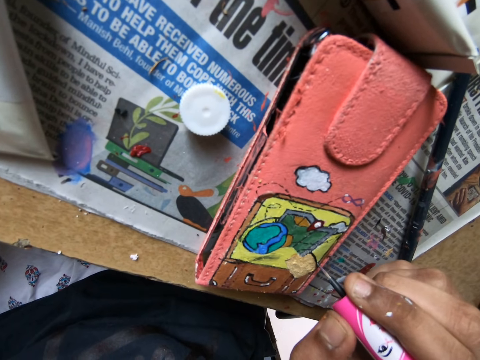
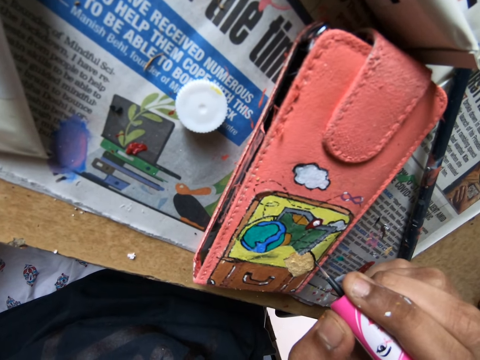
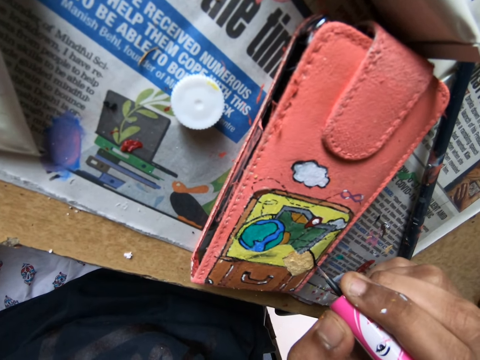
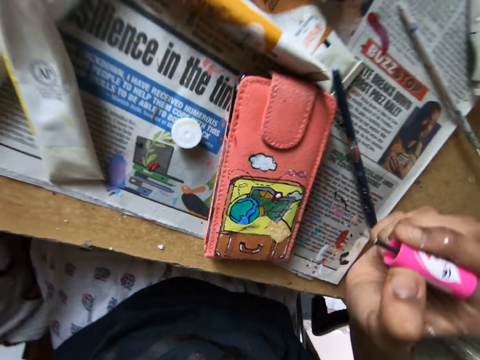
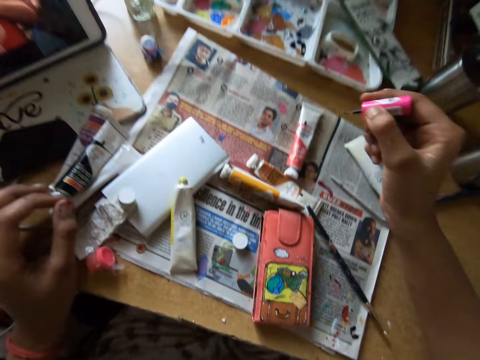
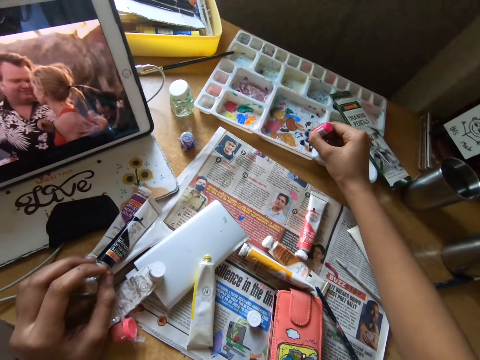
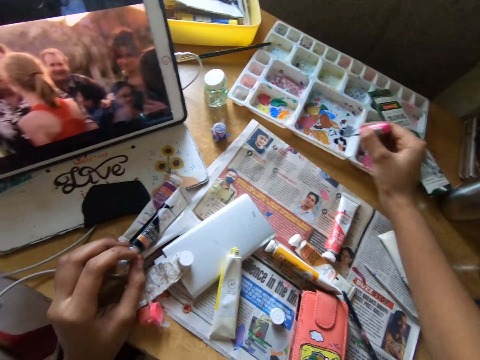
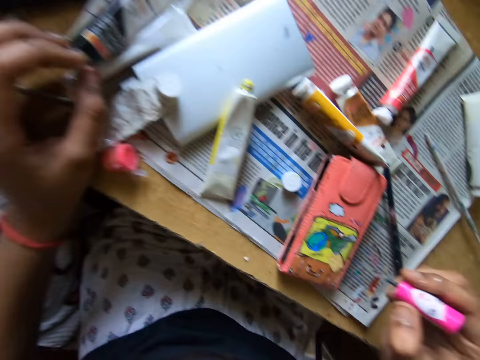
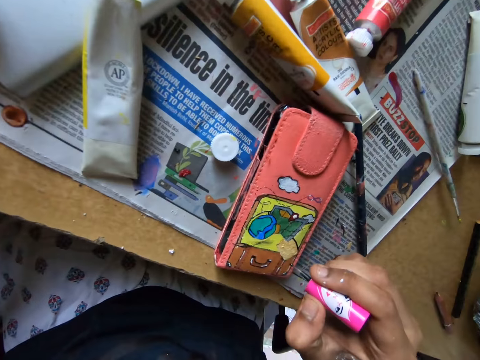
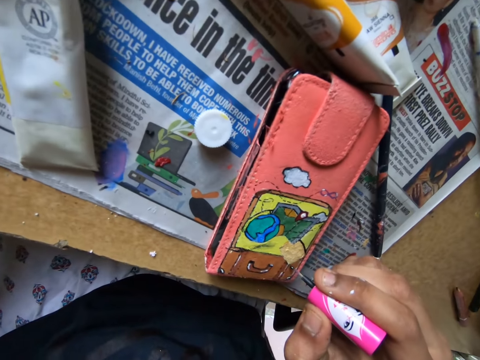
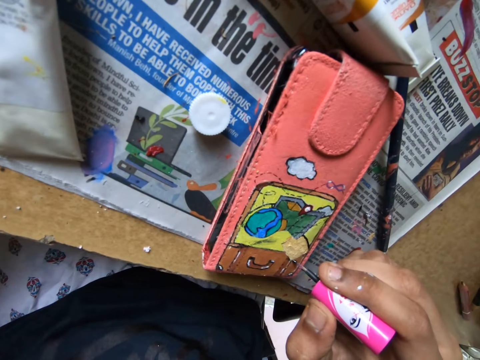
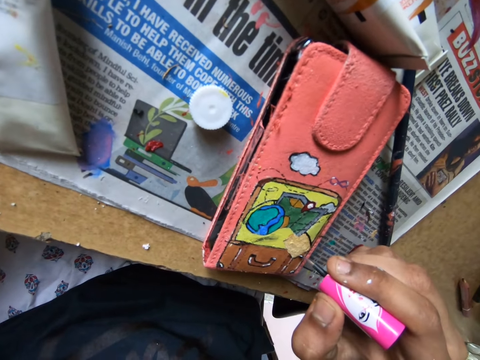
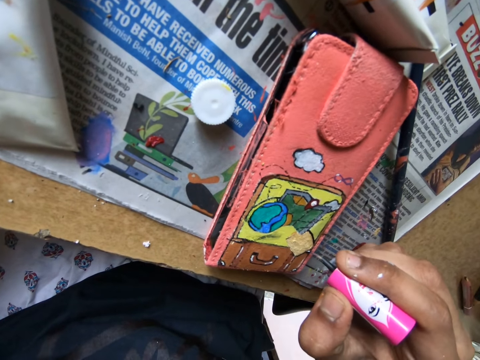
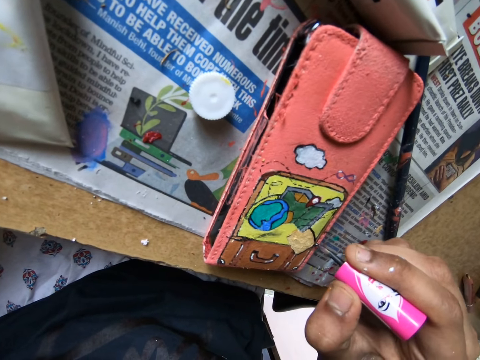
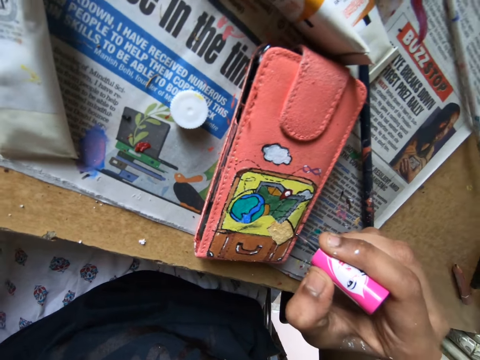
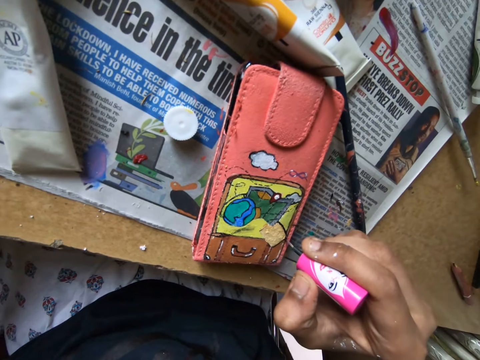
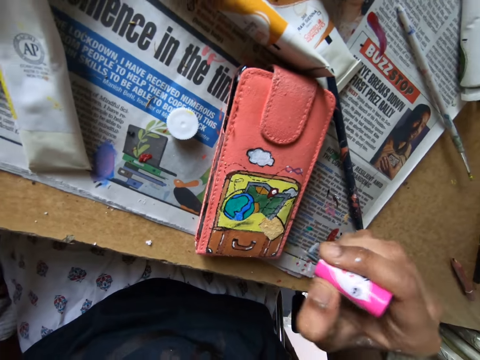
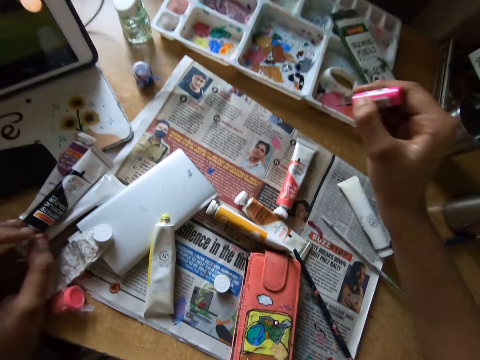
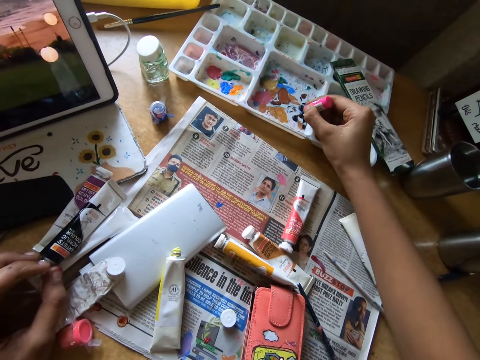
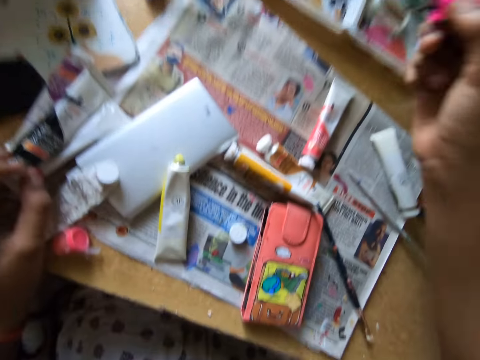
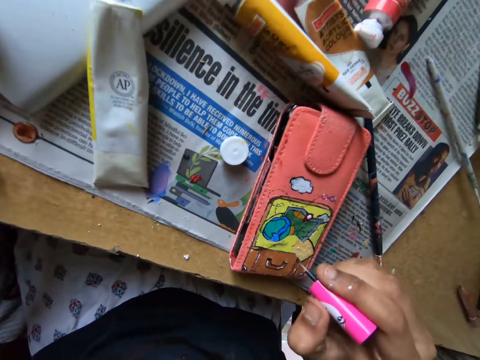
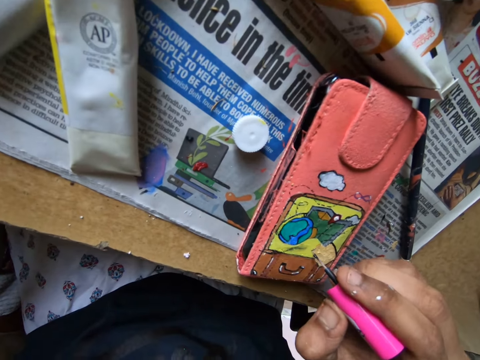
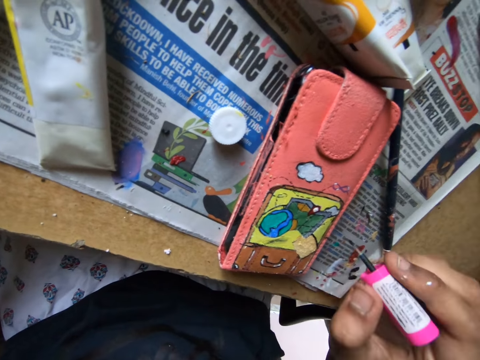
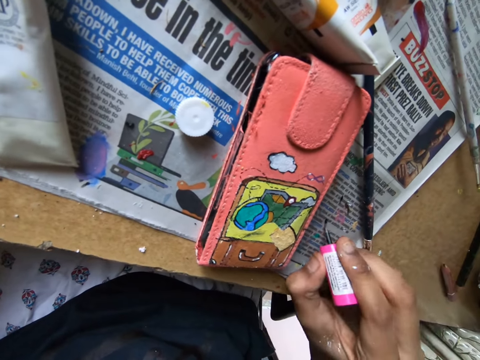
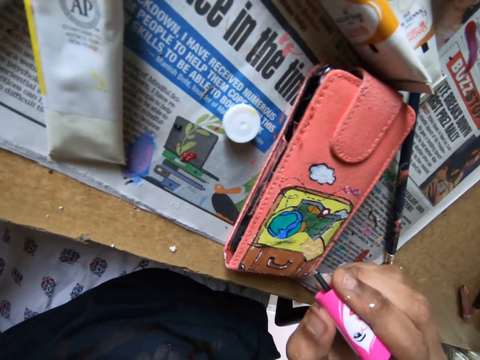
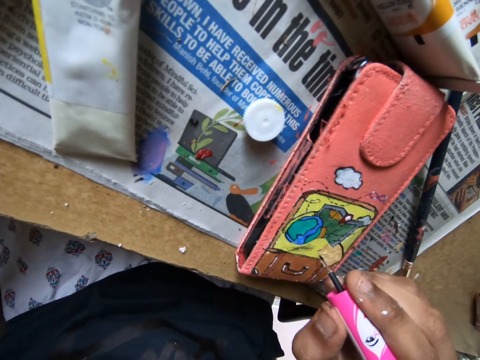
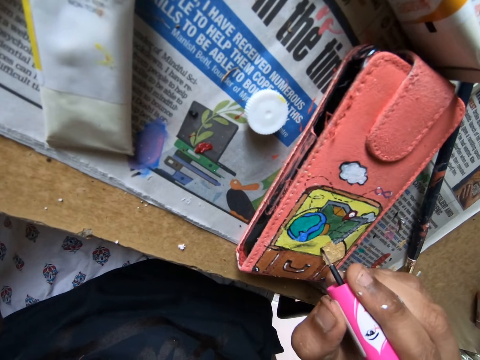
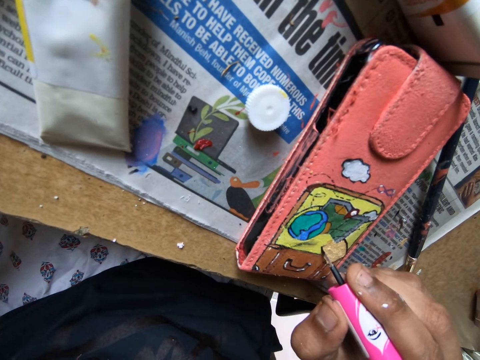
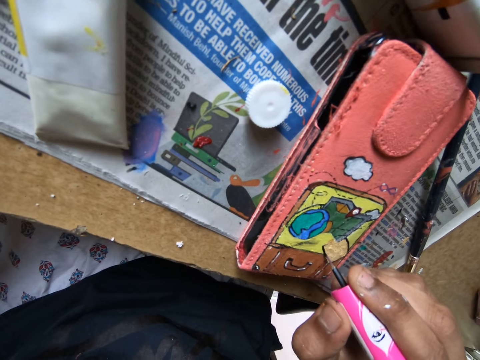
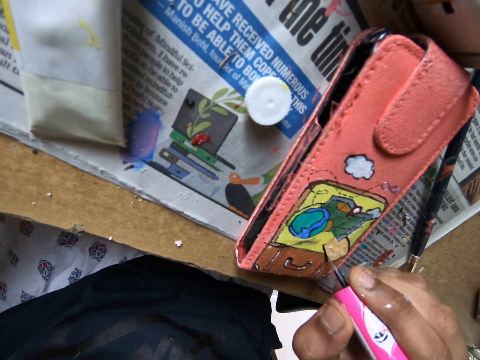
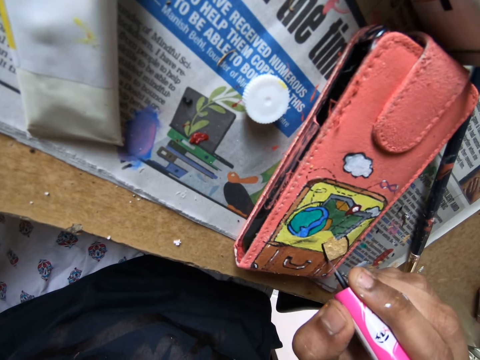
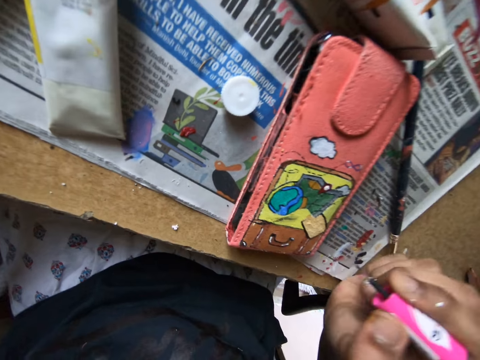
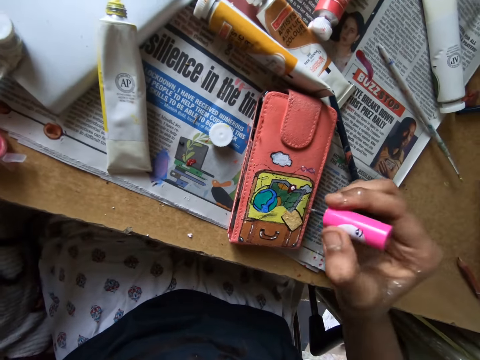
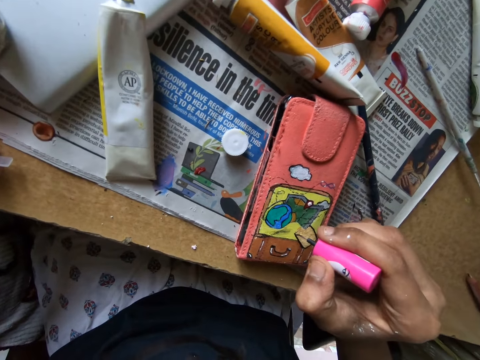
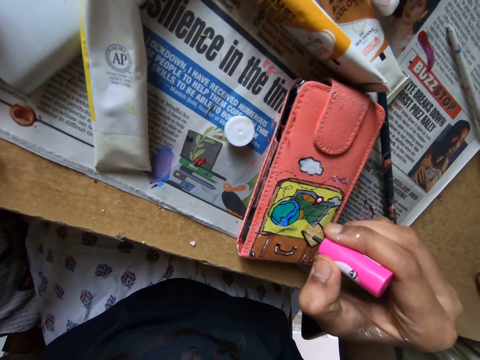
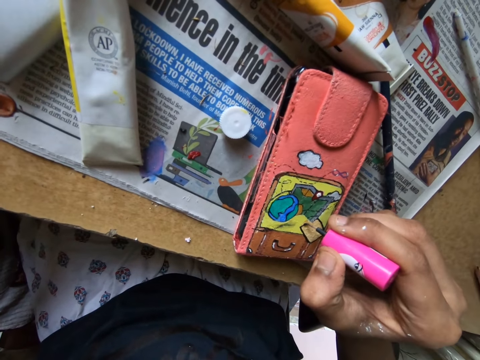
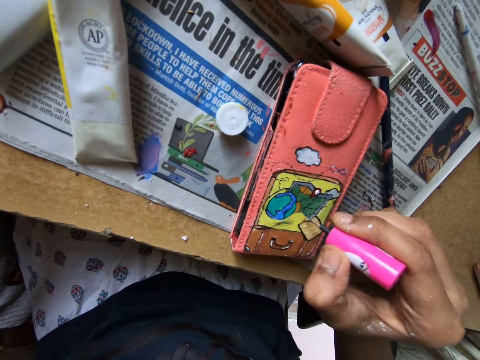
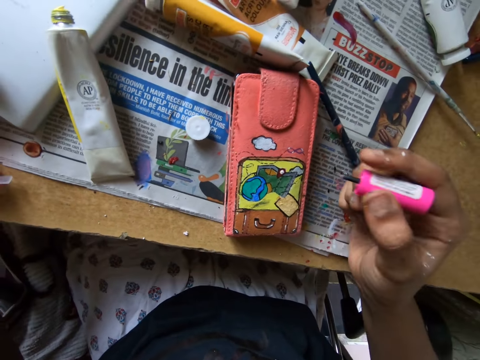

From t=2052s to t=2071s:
The camera wearer puts the brush tip on the paint, in the palette. They paint the phone pouch with the paint brush. They put the brush tip on the paint, in the palette. They put the brush tip on the newspaper on the table. They paint the phone pouch with the paint brush.

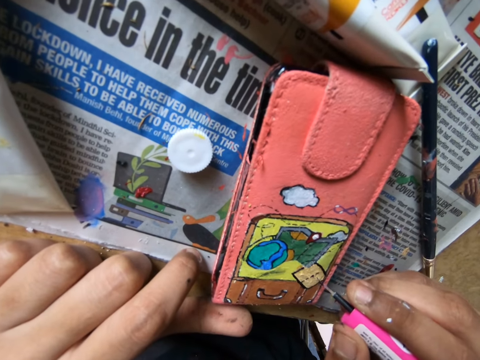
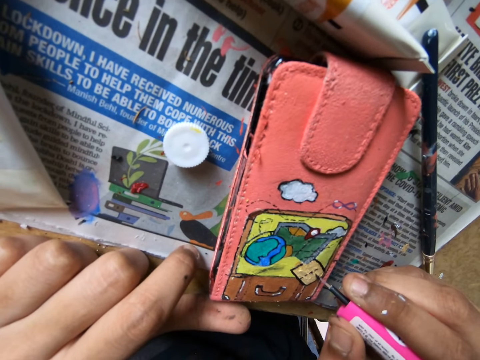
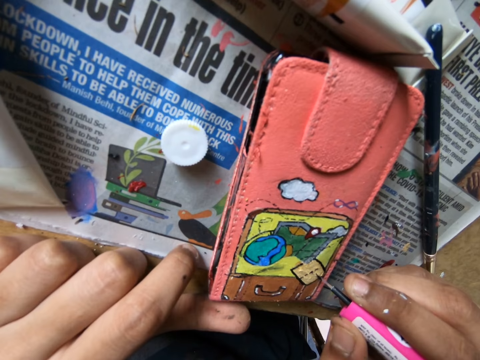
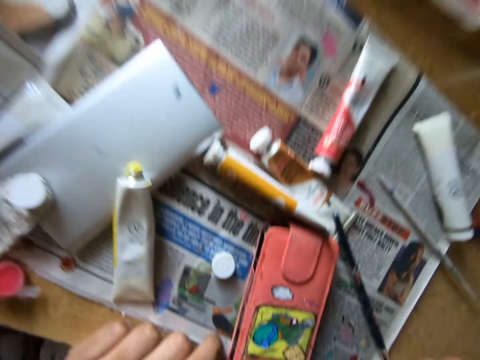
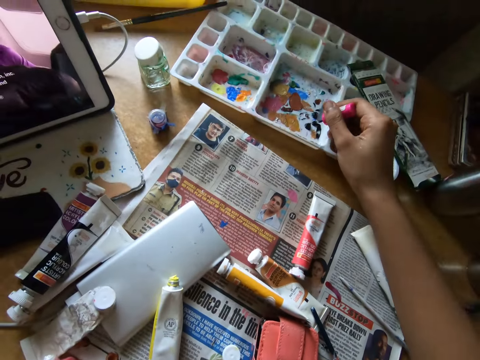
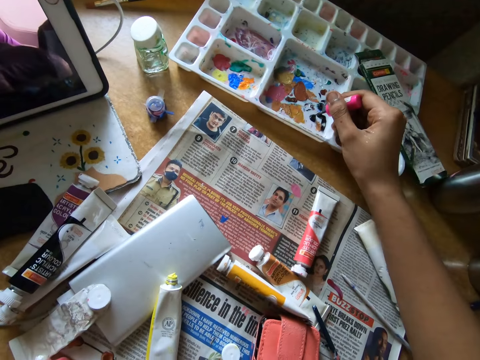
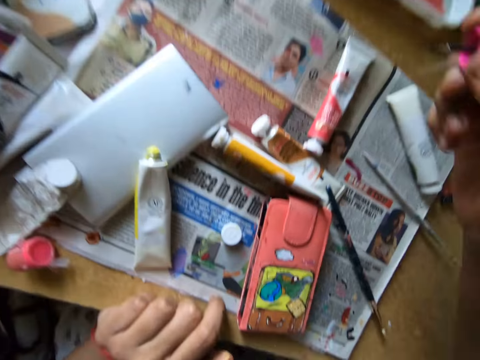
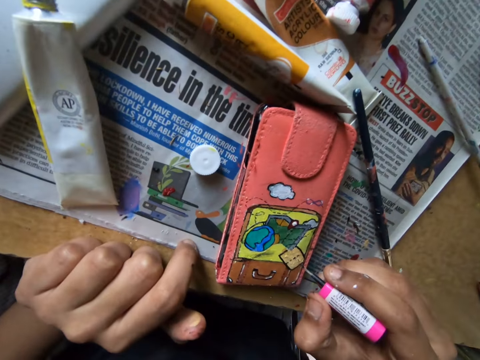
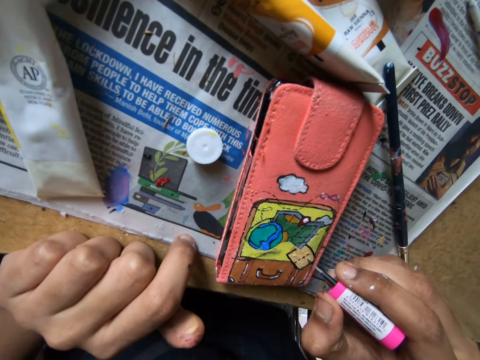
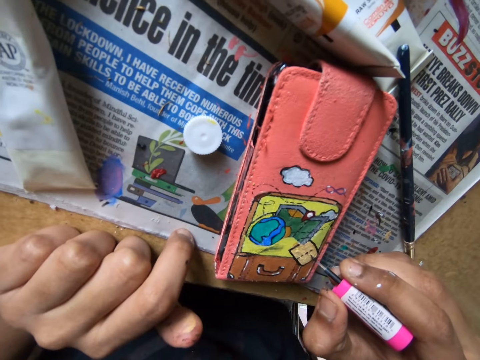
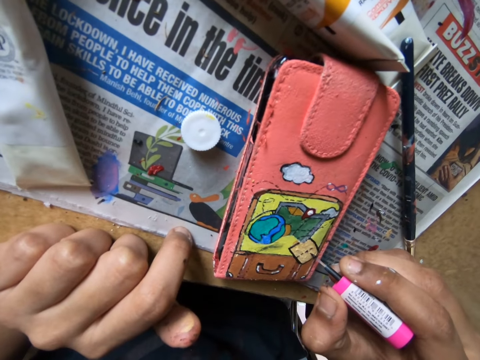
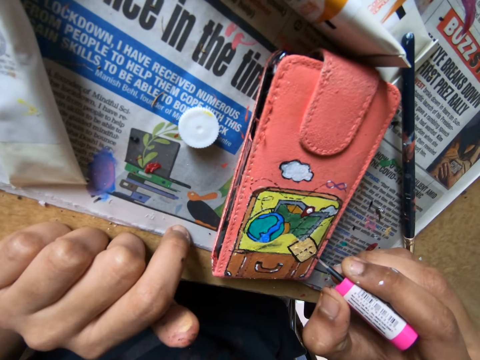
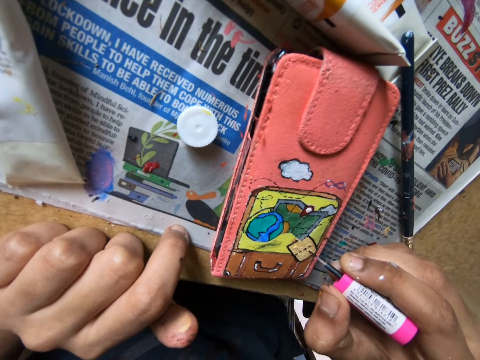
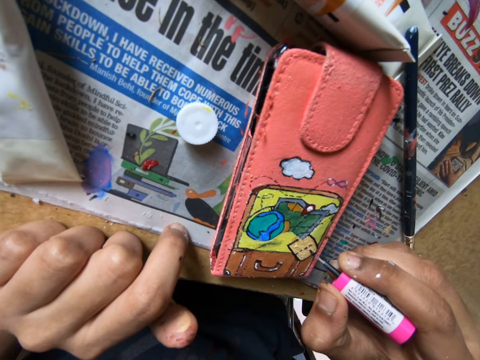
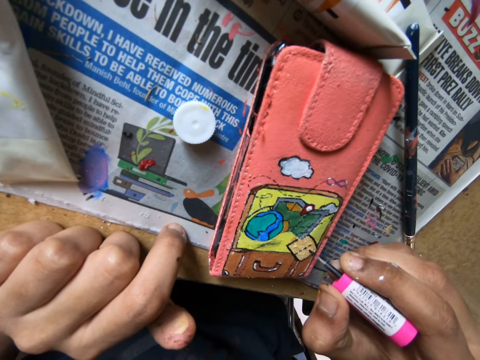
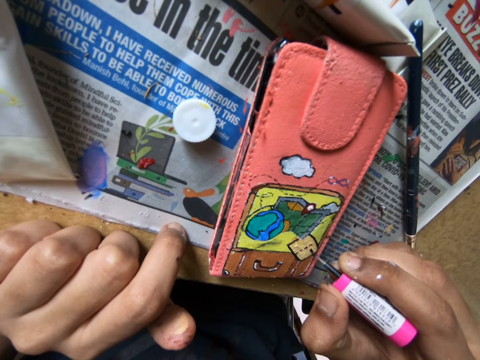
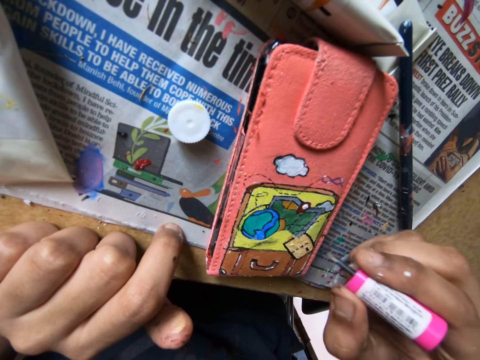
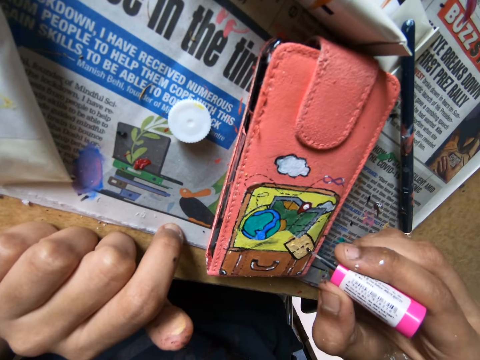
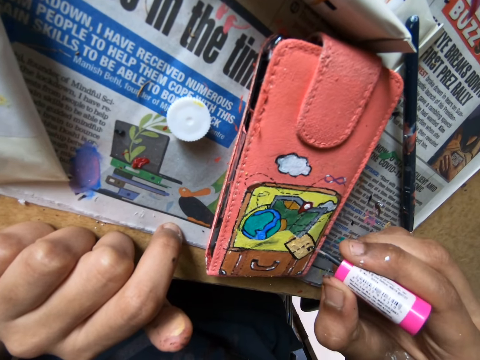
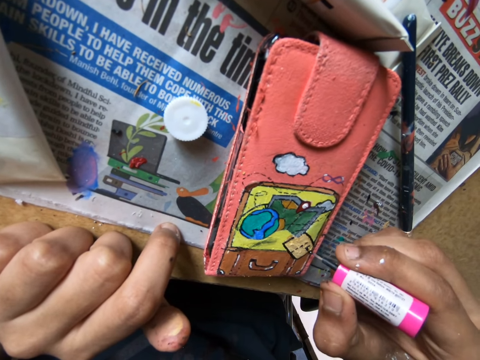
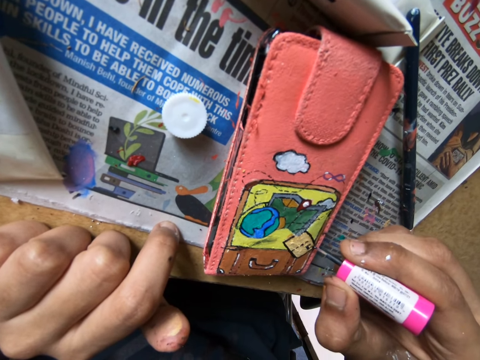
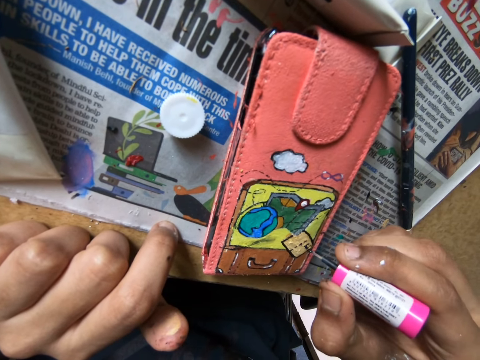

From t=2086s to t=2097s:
The camera wearer puts the brush tip on the paint, in the palette. They paint the phone pouch with the paint brush.
